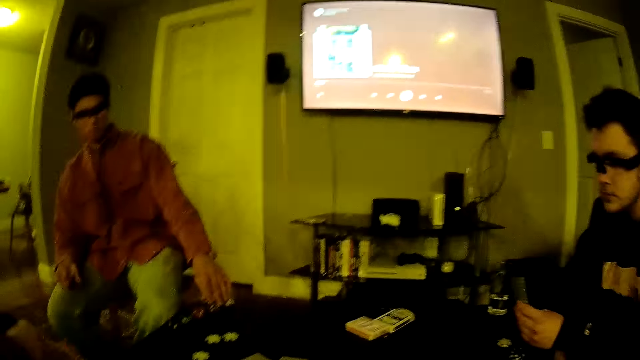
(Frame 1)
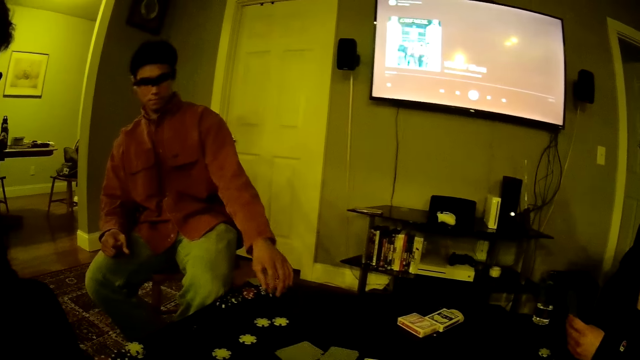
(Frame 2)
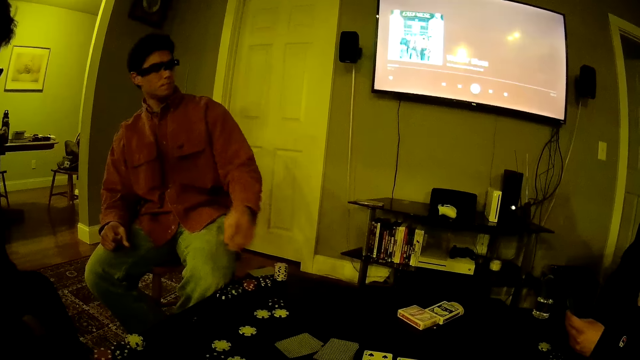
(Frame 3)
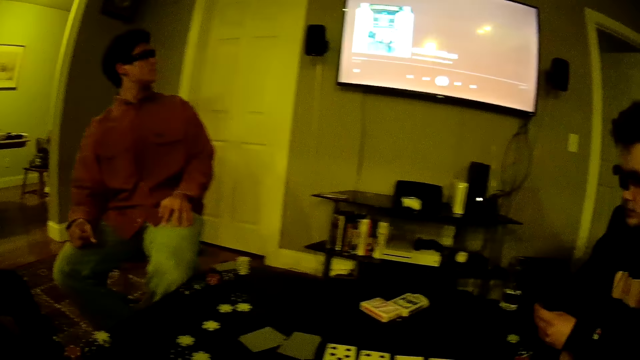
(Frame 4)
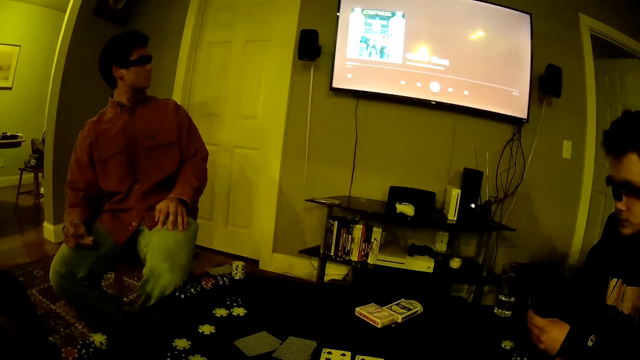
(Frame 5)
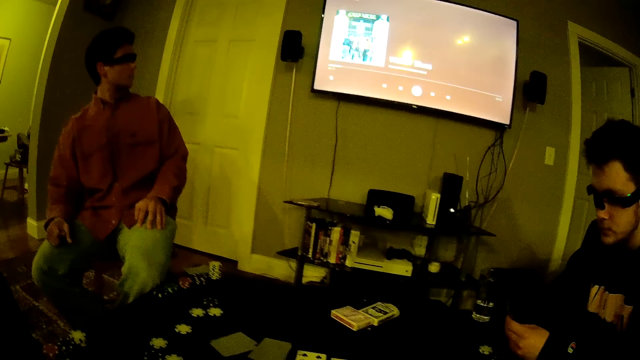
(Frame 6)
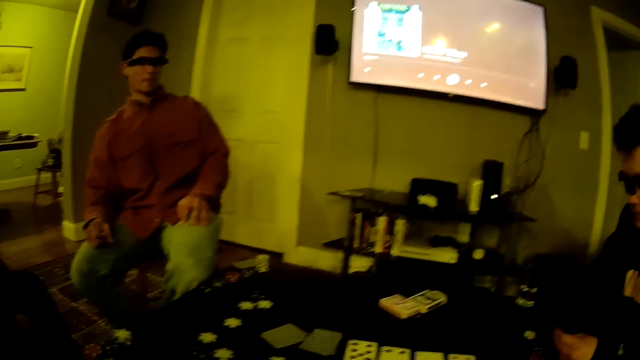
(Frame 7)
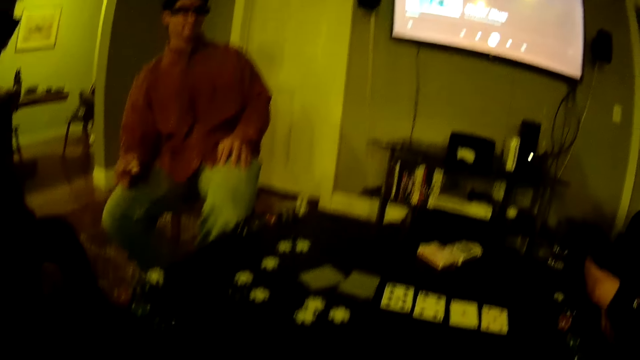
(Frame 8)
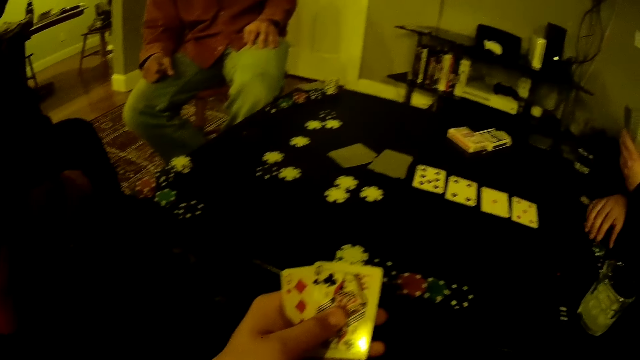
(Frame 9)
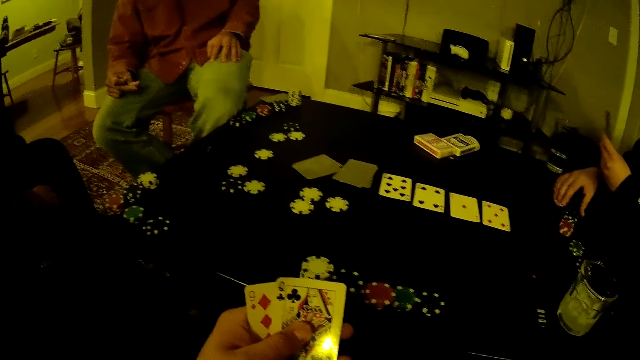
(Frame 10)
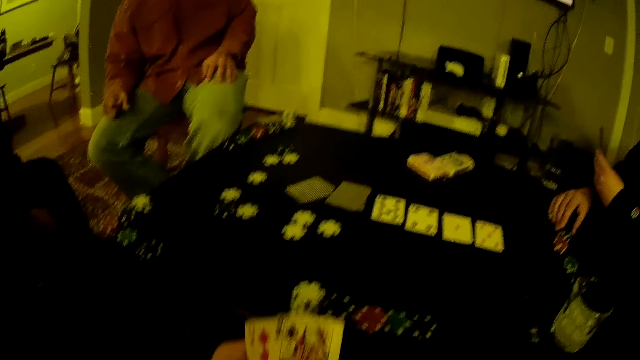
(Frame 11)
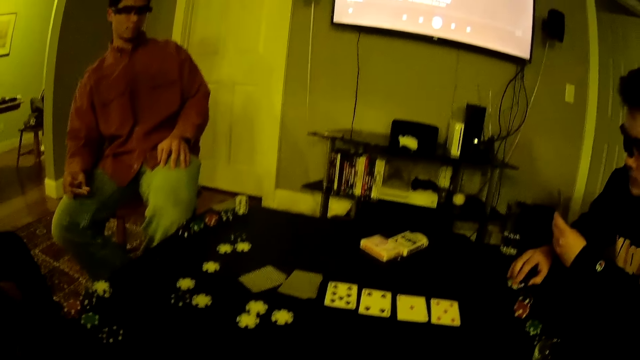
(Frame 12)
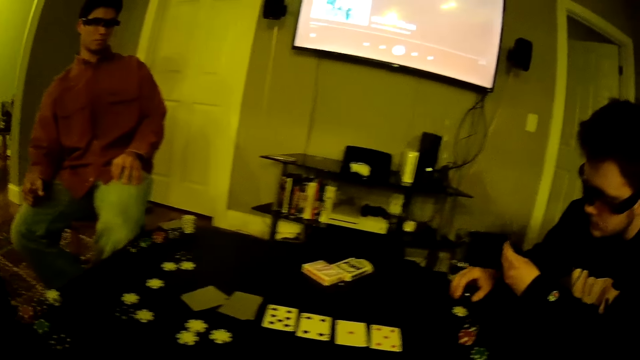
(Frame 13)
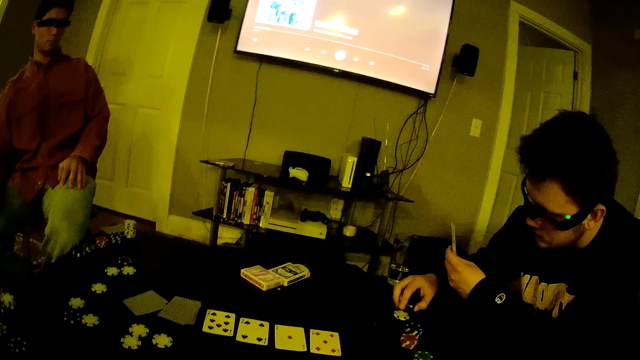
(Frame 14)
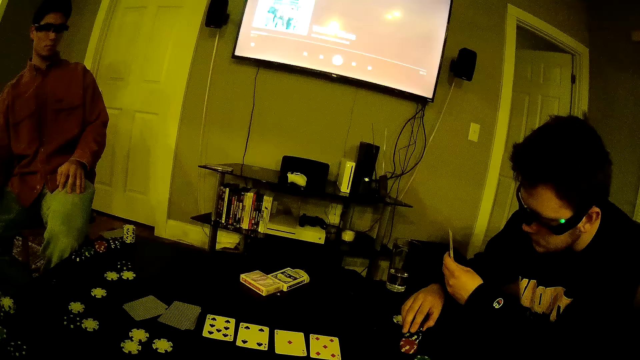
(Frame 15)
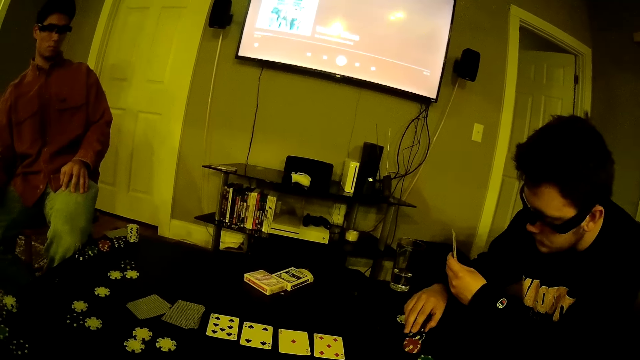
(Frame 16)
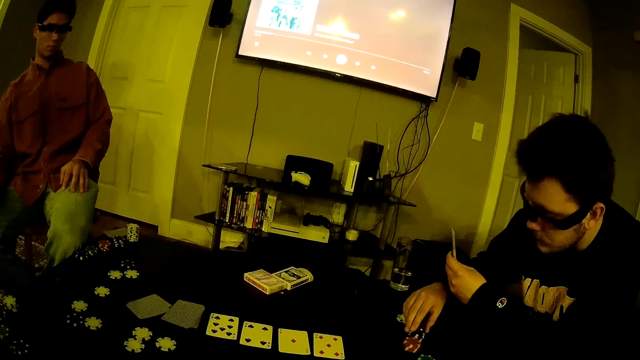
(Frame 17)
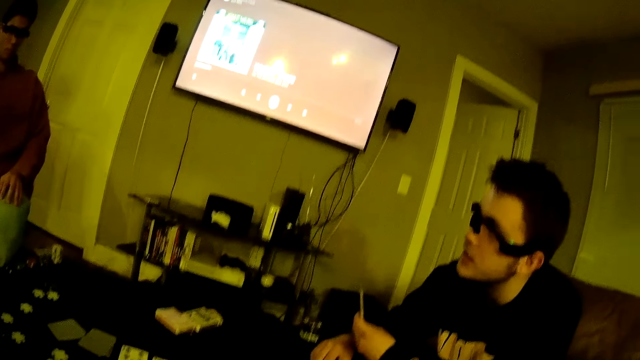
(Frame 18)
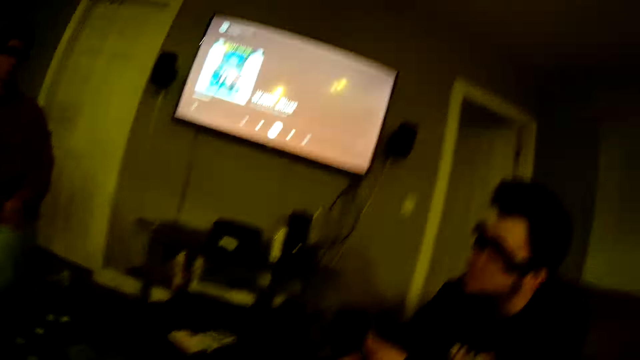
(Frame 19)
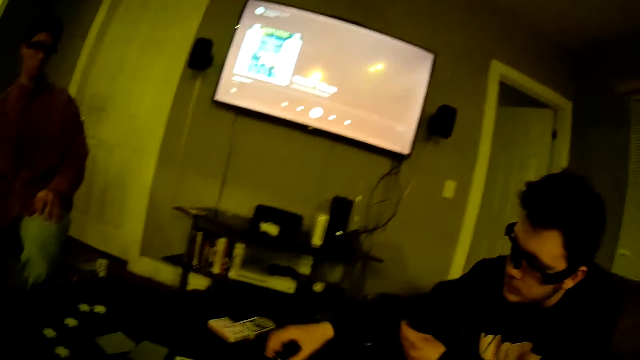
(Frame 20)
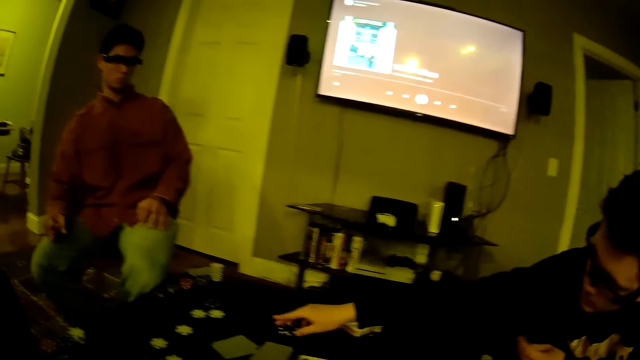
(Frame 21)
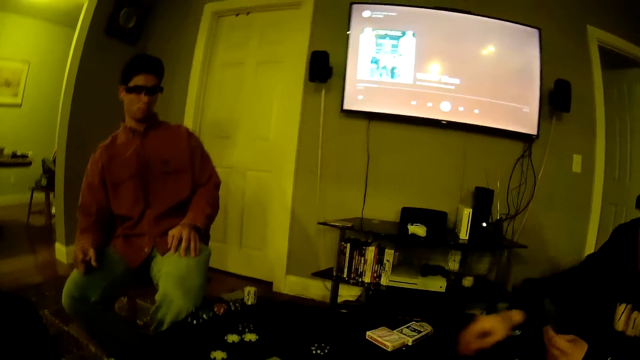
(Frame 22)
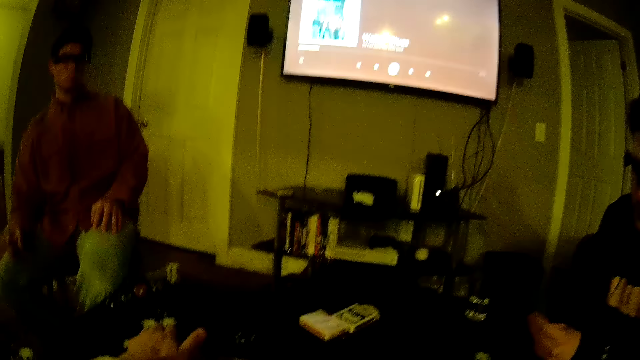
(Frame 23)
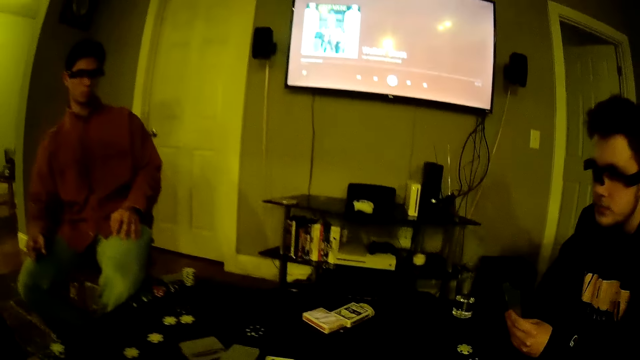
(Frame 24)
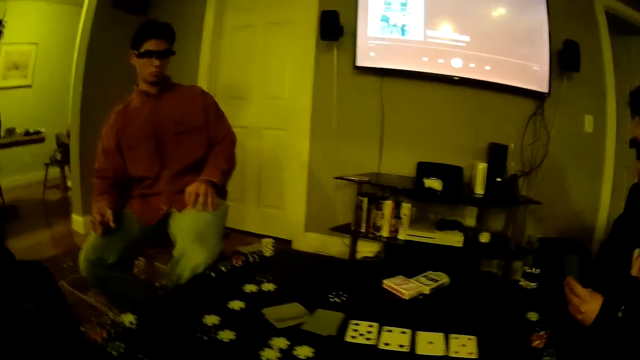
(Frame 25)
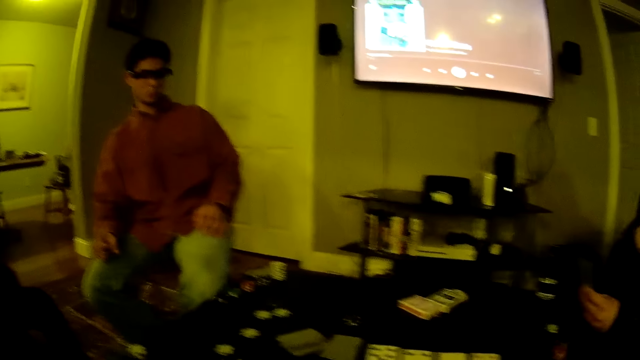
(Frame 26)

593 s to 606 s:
The camera wearer talks. A man picks up a poker chip on the table with his left hand and throws the poker chip on the table with his left hand. He drops cards on the table and snaps his fingers. The camera wearer holds two cards in his left hand. Another man picks up some poker chips on the table with his right hand. The first man snaps his fingers again. The other man puts the chip on the chips. He interacts with the camera wearer. He throws the poker chips on the table with his right hand. The camera wearer picks up a card on the table with his left hand.

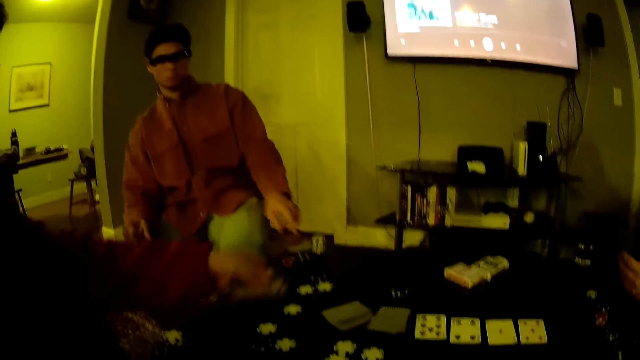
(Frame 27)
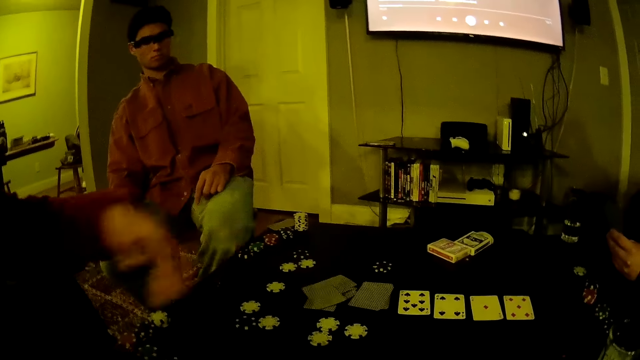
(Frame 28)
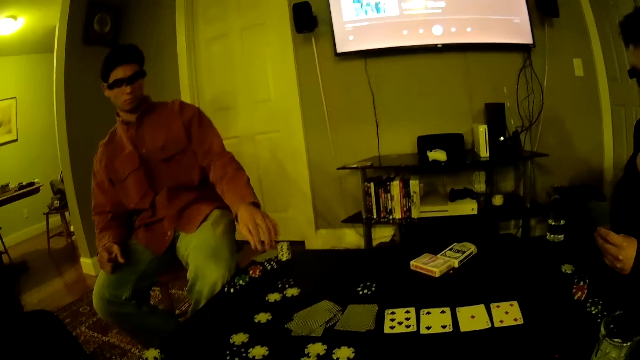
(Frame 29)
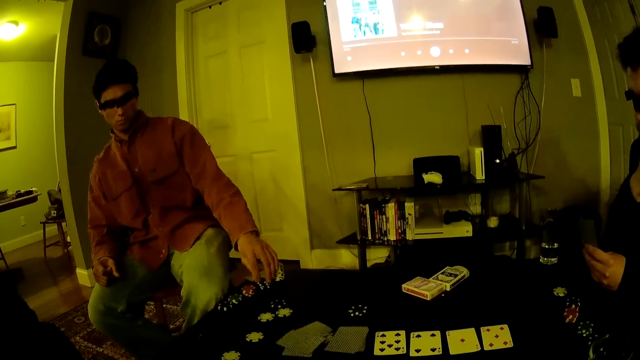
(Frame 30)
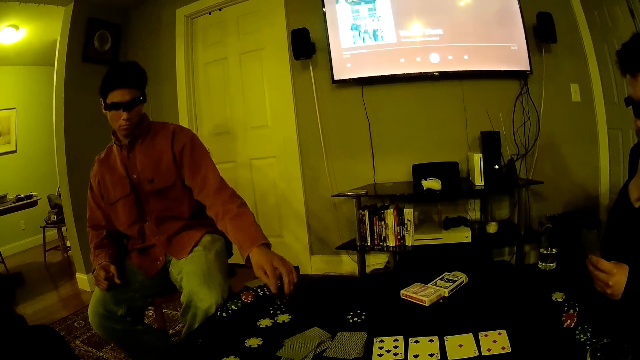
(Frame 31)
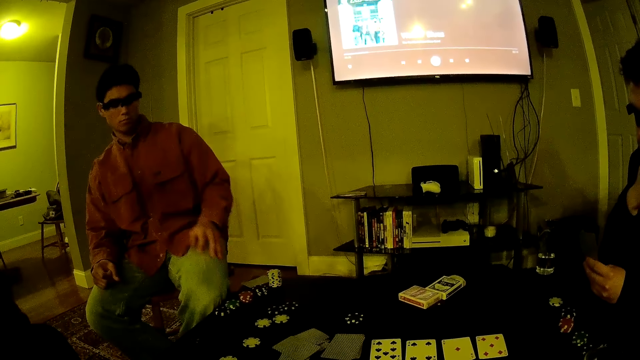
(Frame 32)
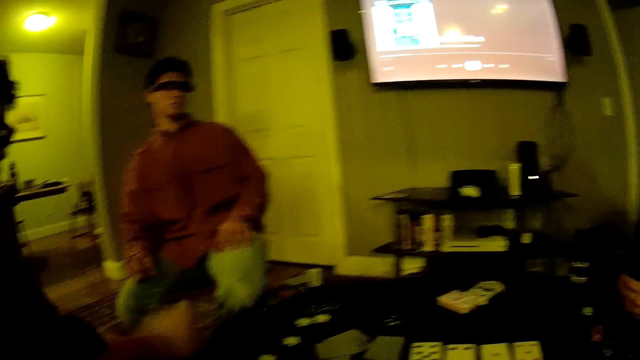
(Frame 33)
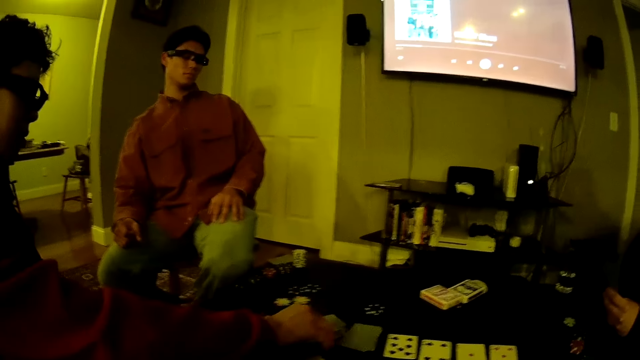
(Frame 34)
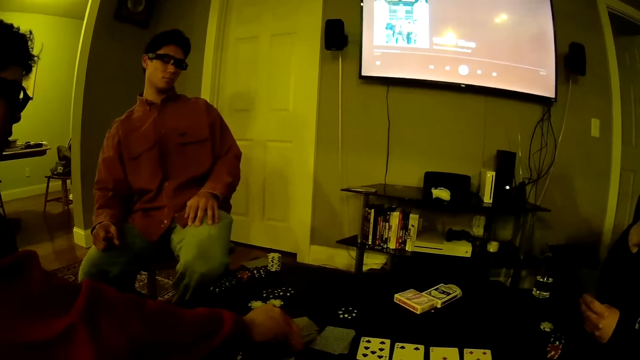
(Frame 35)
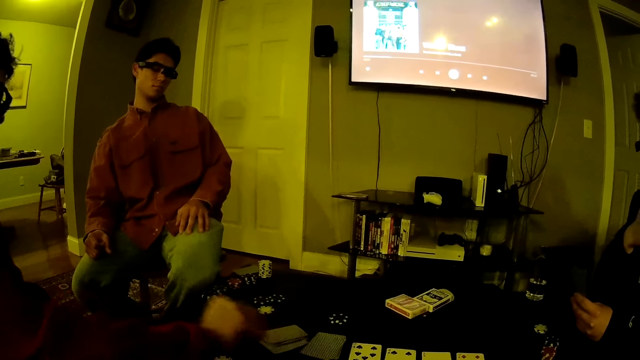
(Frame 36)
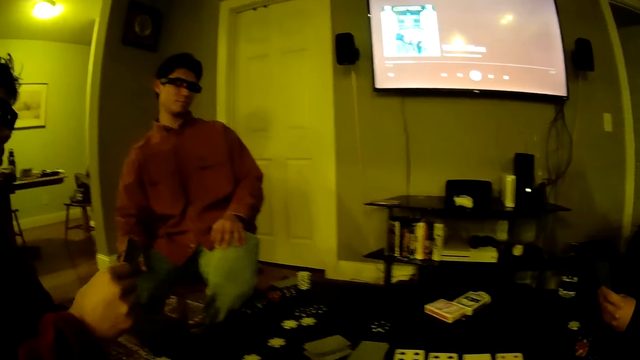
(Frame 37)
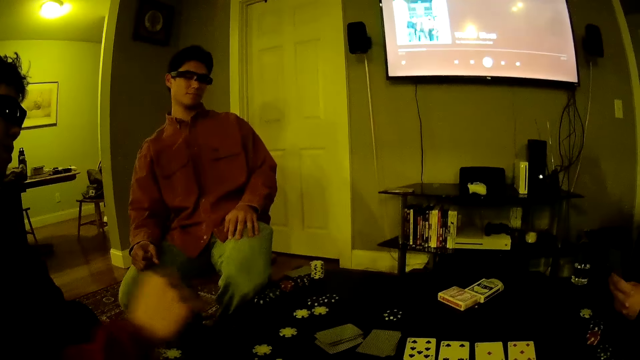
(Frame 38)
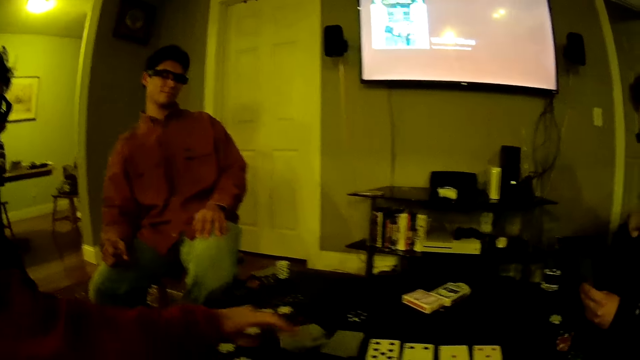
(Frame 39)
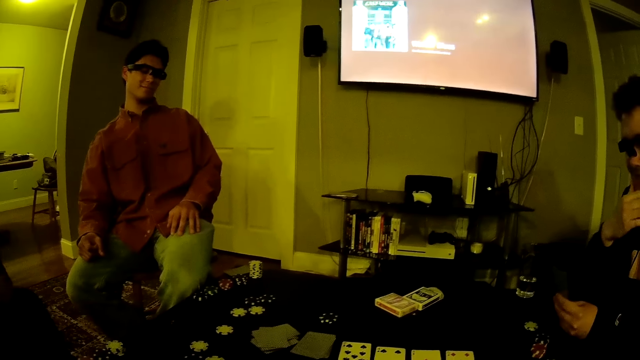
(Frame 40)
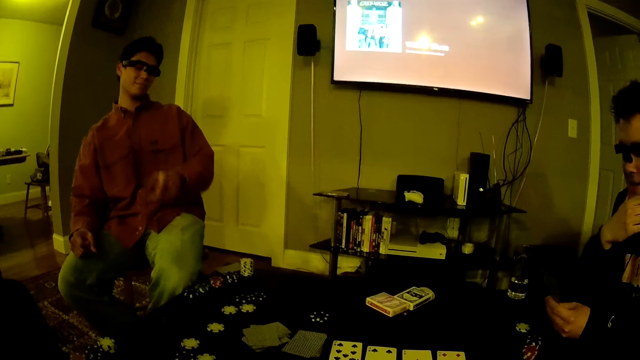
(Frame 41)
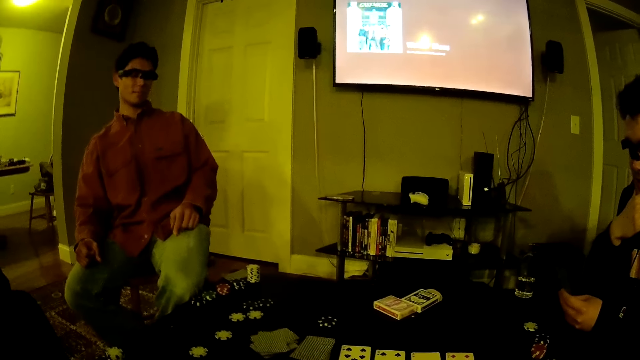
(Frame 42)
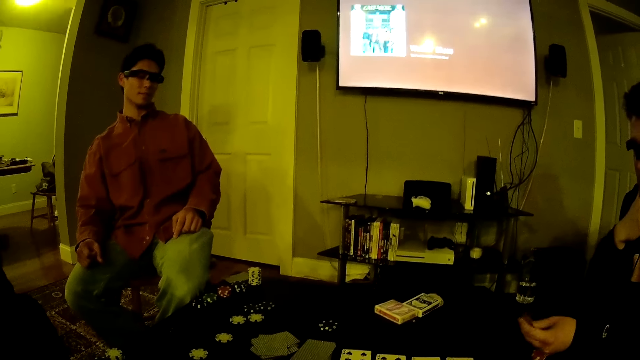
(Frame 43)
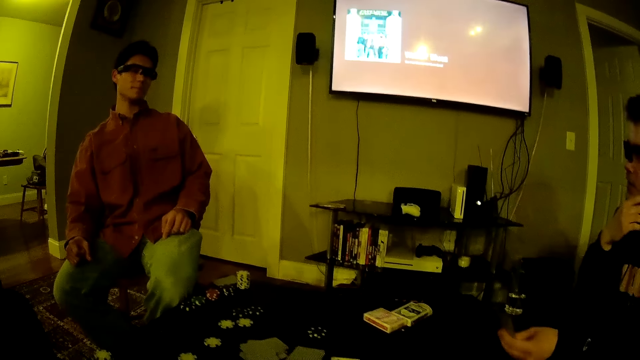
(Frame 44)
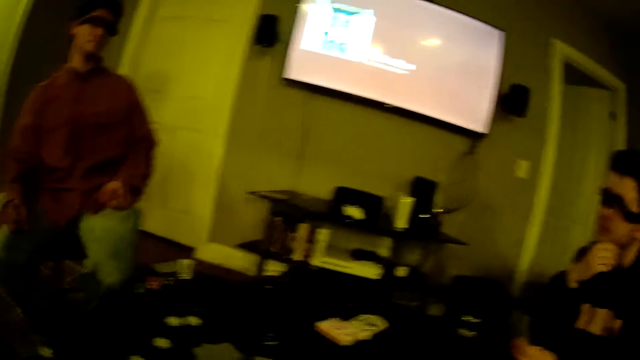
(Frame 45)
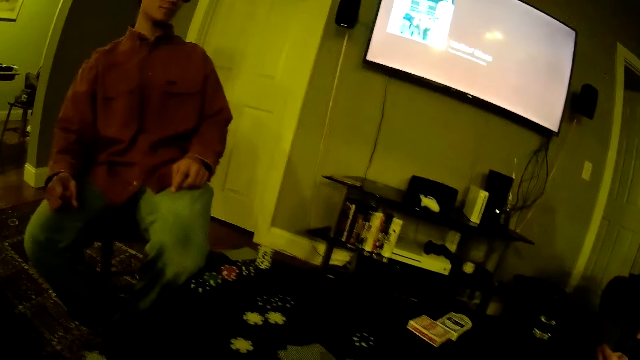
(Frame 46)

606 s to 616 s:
A man drops some cards on the table with his left hand. Another man picks up a poker chip on the table with his left hand and throws the poker chip on the table with his left hand. The first man picks up a card on the table with his right hand and drops the card on the table with his right hand. The other man points at the table.
